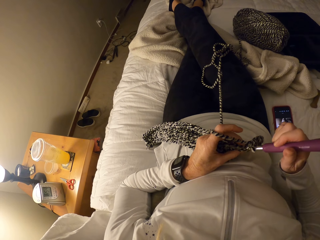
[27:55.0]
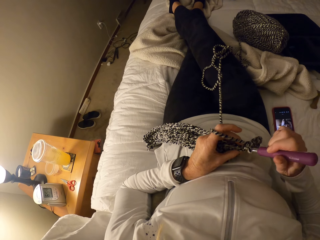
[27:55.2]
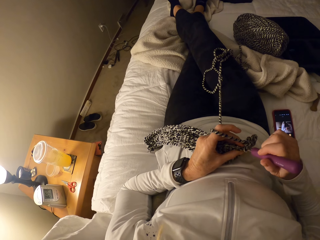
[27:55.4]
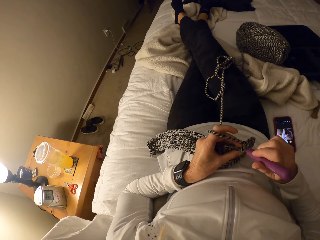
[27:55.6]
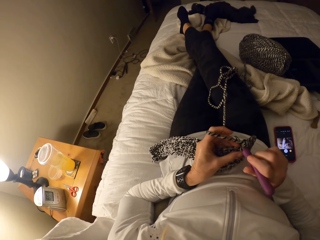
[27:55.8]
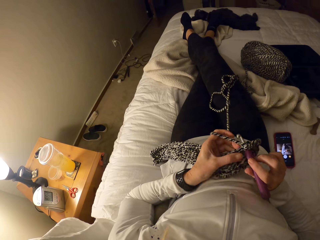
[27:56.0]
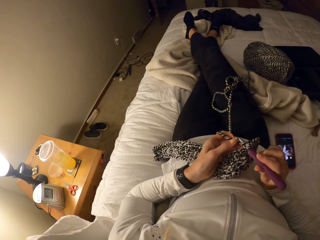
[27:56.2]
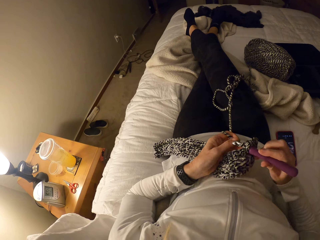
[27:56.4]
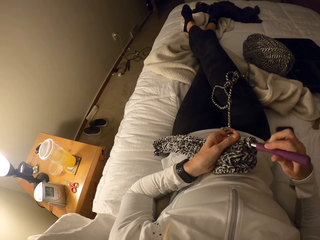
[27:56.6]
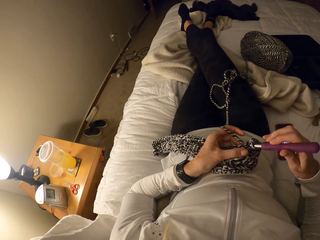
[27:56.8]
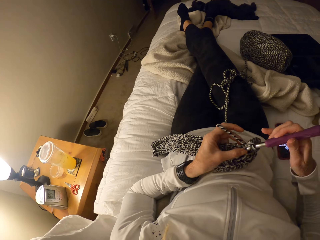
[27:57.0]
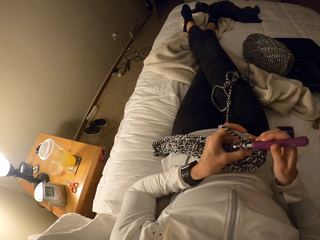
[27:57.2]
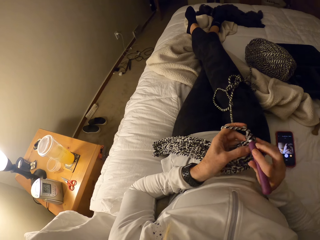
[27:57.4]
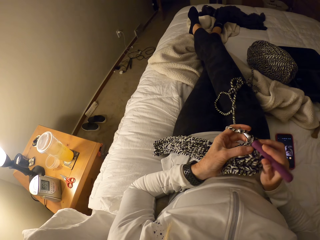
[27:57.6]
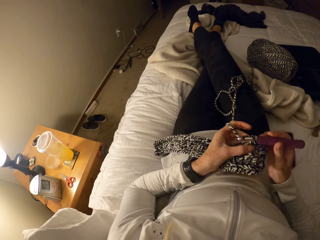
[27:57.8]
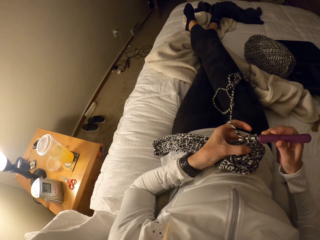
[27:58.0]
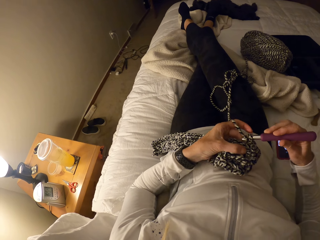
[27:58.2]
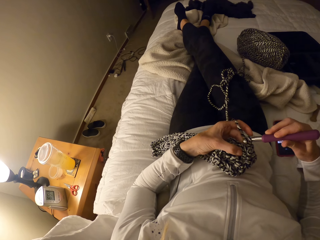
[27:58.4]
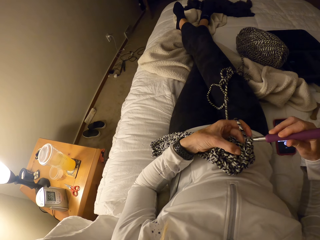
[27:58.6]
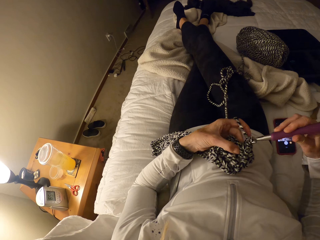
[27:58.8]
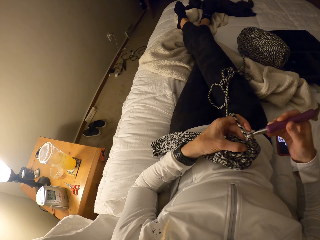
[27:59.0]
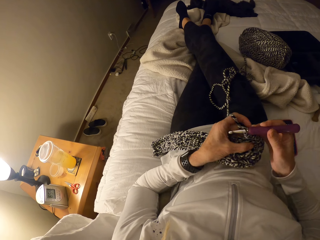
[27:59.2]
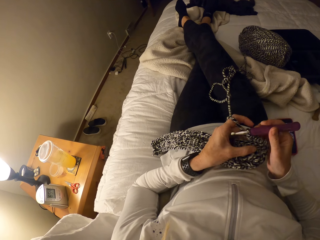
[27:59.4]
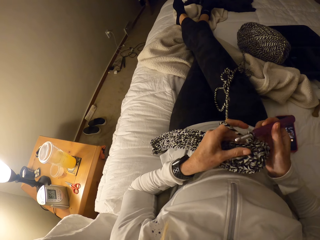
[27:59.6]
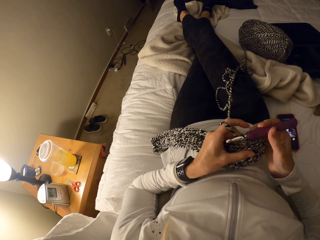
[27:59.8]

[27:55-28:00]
The camera wearer crochets with the yarn and the crochet hook.

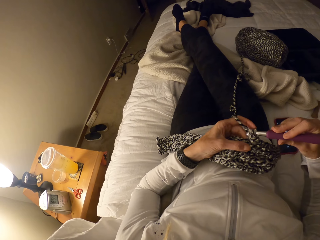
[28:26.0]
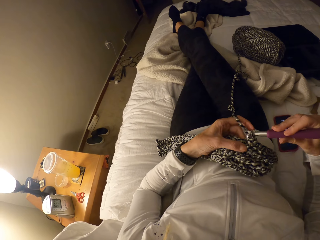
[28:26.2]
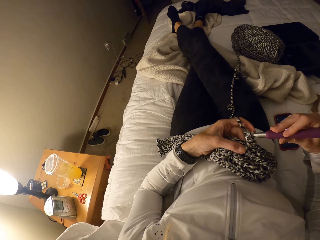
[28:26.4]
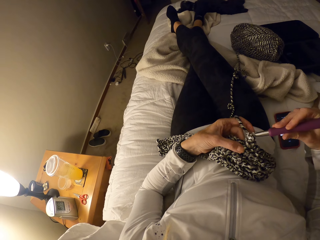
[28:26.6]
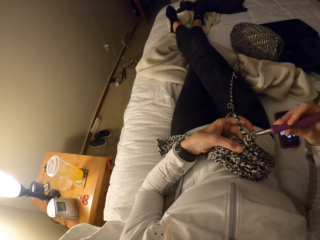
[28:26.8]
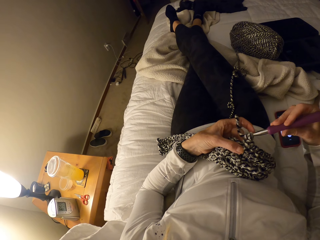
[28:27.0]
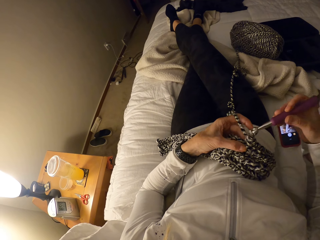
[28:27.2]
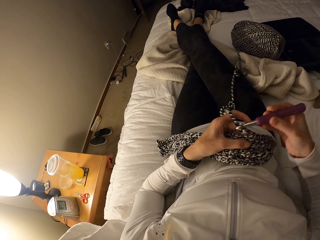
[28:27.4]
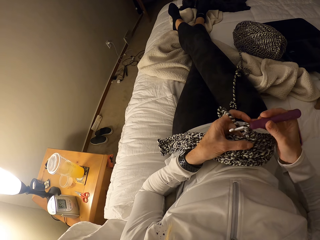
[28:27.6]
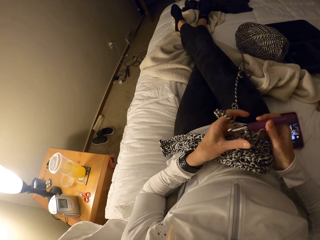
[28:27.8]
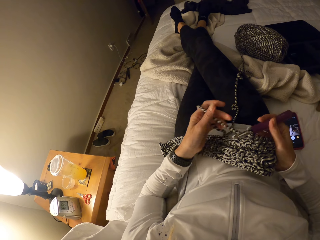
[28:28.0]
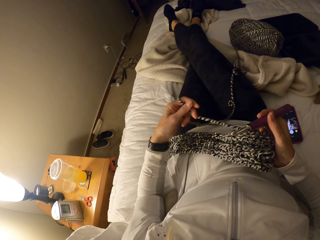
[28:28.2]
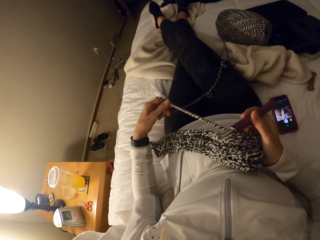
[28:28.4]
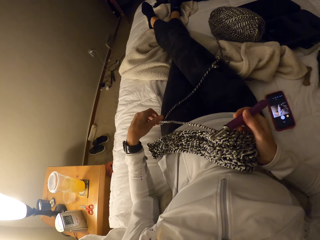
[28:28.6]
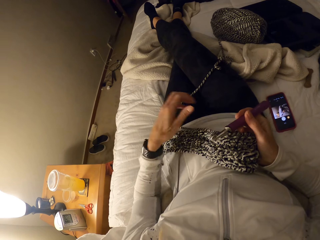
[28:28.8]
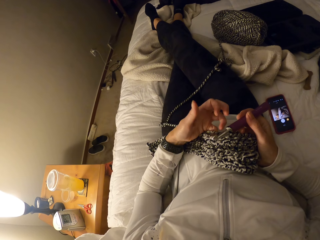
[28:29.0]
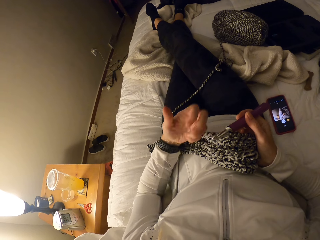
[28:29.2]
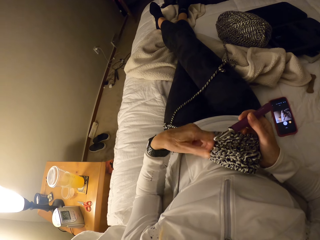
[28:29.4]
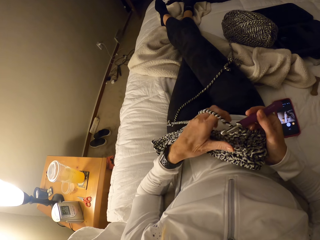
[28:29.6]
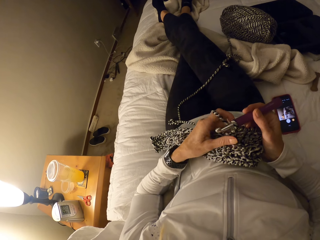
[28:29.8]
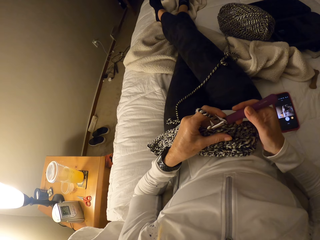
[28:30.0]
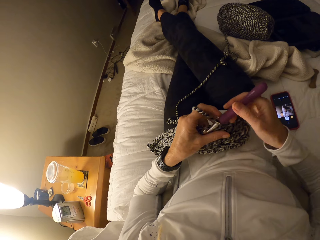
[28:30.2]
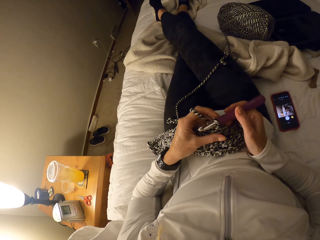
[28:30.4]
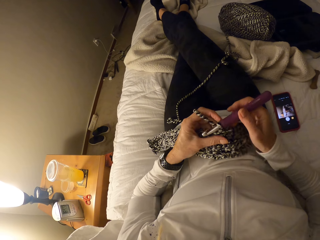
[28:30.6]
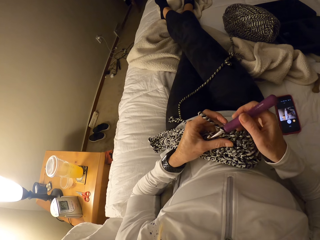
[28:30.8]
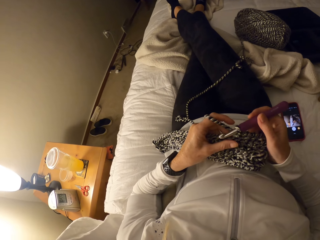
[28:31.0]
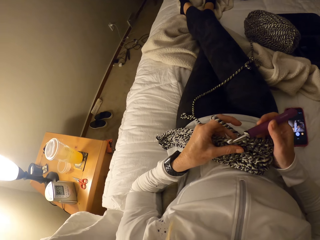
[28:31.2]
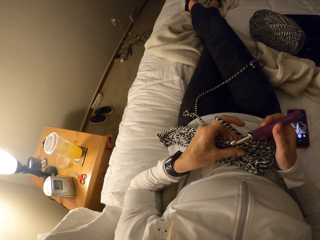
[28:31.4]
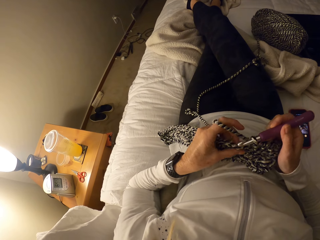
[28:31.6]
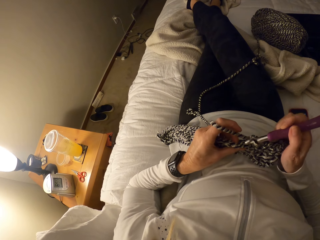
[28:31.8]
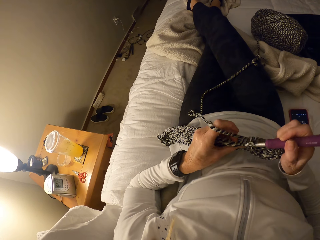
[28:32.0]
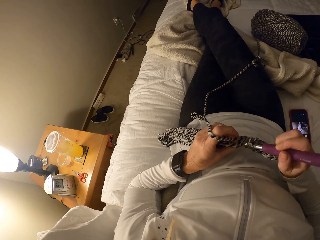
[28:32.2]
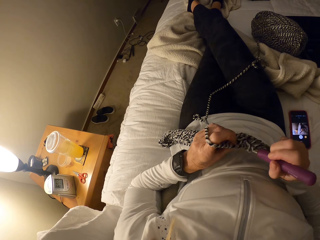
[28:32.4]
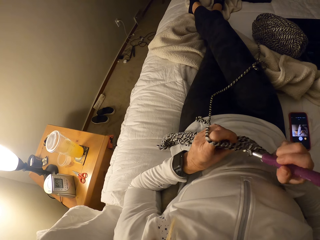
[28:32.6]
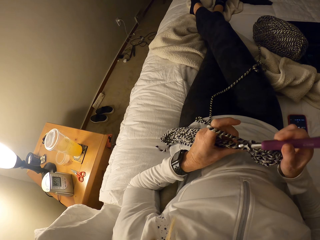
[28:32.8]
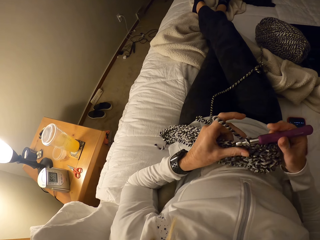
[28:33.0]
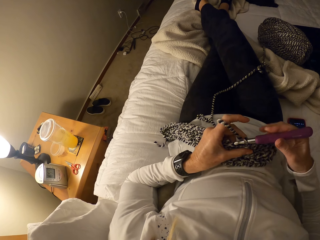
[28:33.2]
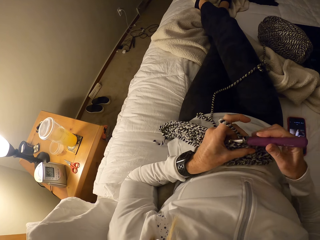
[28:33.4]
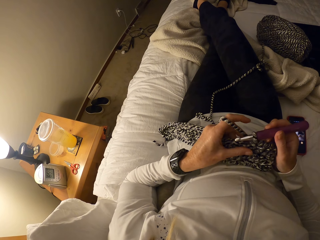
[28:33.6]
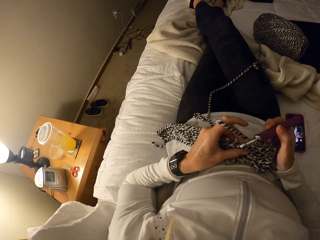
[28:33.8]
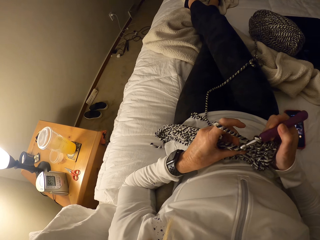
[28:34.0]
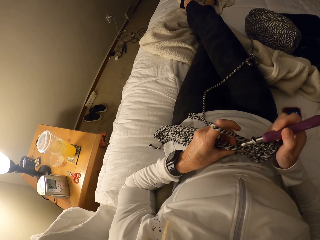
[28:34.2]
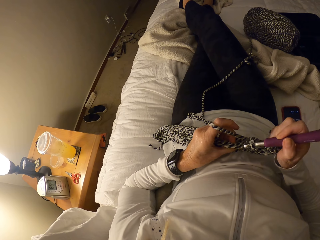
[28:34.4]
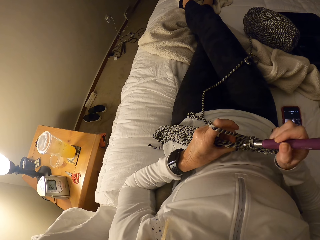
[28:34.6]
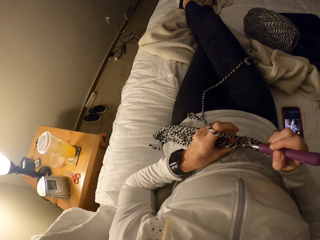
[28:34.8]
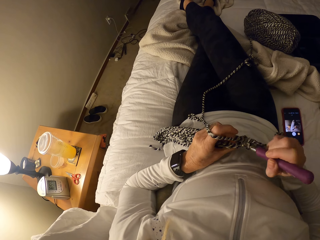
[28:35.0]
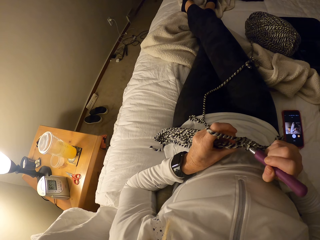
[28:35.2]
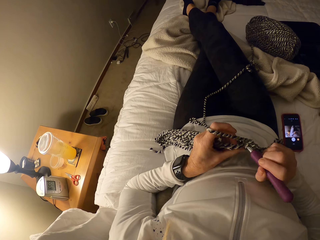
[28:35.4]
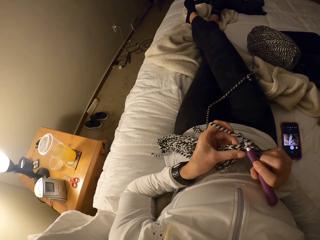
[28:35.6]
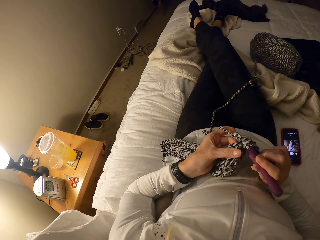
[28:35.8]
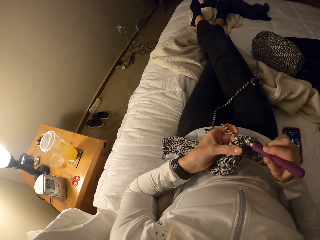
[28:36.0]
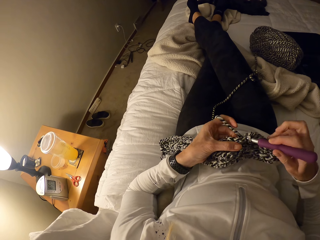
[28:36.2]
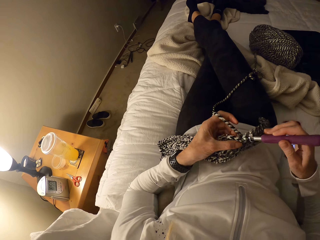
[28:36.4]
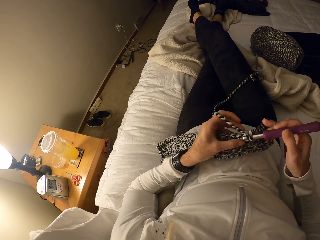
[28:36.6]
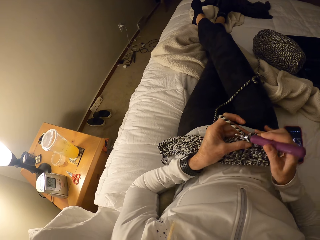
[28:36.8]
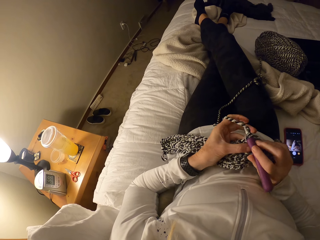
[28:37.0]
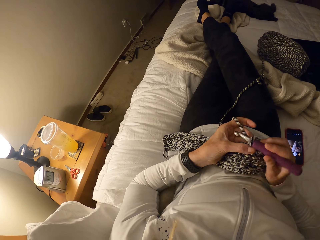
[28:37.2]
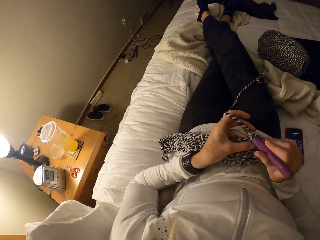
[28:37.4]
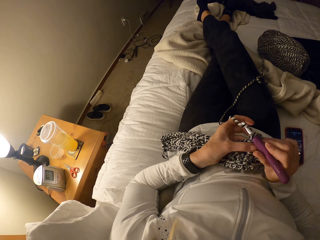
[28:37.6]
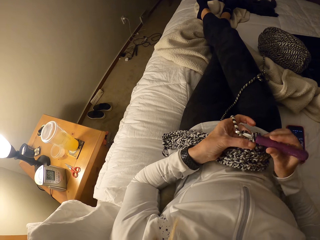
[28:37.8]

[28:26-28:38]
The camera wearer releases the yarn from her left hand. She crochets with the yarn and the crochet hook.

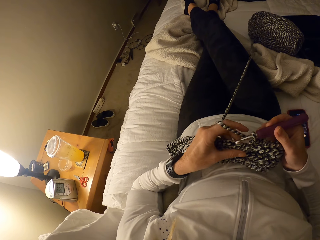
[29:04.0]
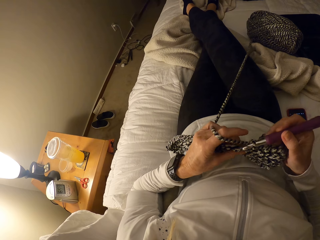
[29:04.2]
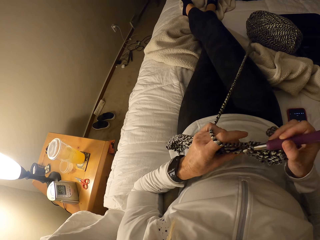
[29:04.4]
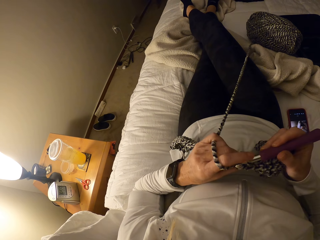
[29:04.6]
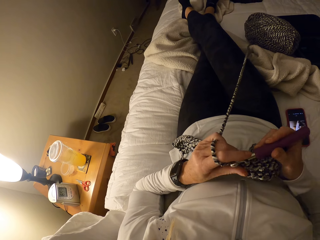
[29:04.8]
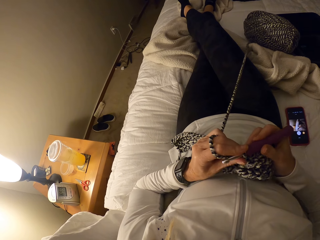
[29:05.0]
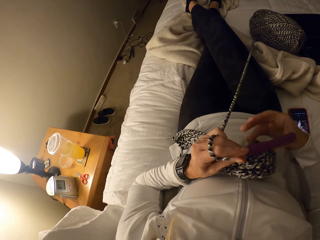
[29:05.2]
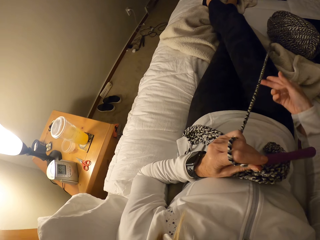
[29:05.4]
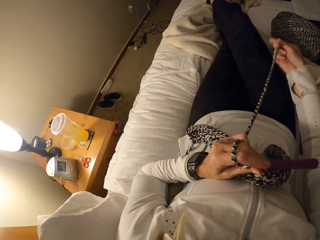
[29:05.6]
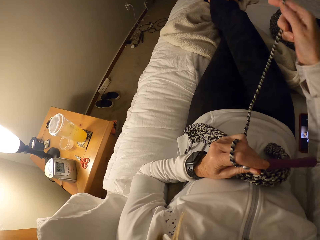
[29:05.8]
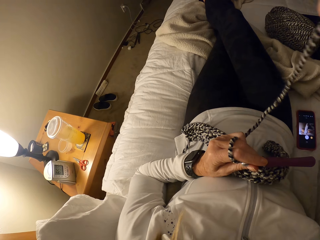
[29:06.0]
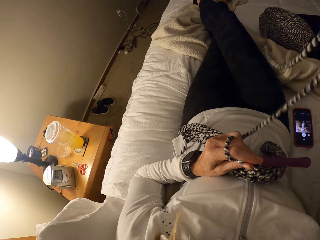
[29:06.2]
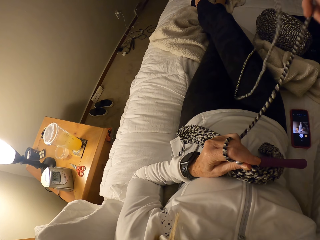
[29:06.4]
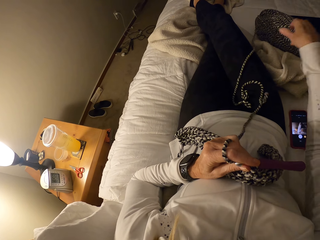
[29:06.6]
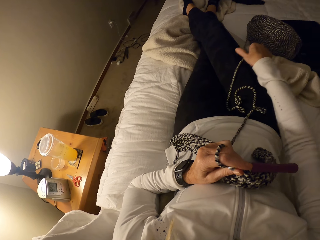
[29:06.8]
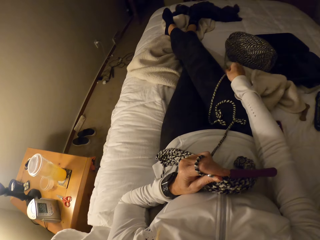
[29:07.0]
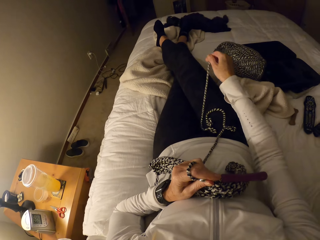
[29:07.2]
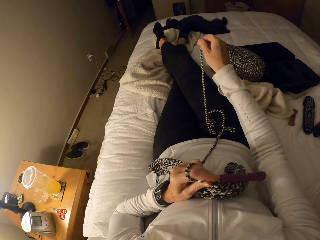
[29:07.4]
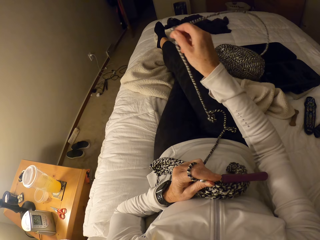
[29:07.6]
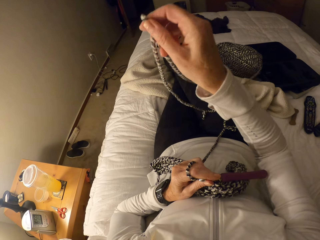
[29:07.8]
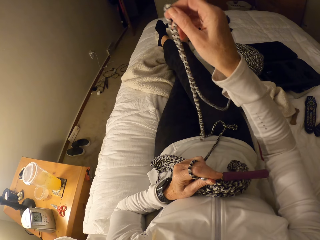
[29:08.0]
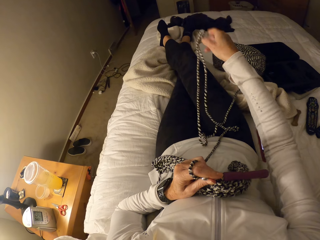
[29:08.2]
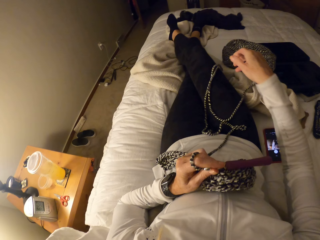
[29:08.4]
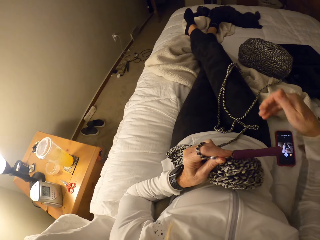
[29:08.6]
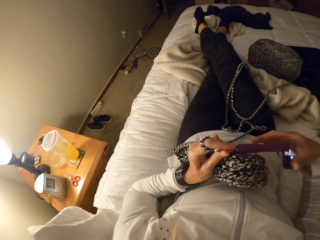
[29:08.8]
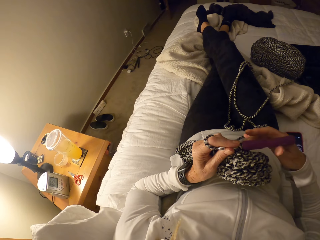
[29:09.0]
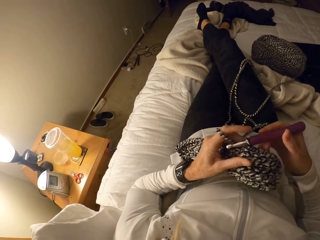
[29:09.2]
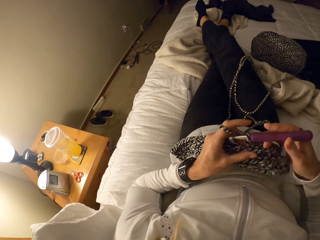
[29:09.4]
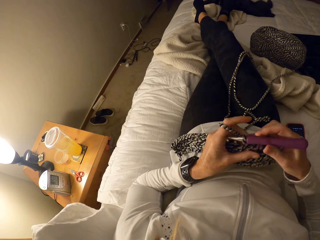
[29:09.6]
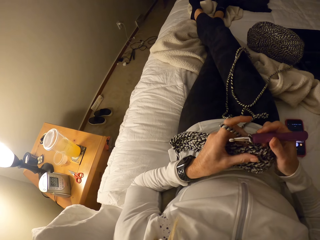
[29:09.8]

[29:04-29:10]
The camera wearer holds the crochet hook with her left hand. She releases the yarn from the bundle with her right hand. She adjusts the yarn.
